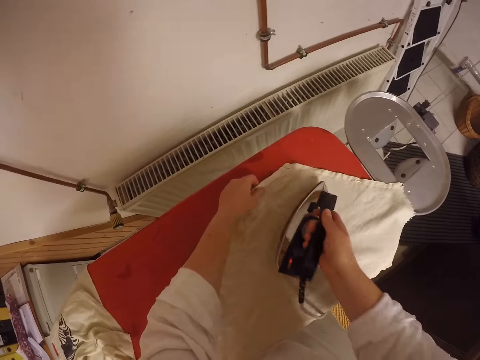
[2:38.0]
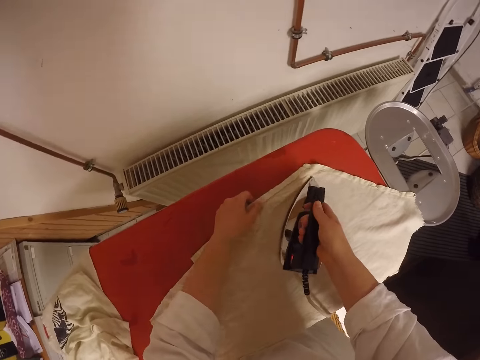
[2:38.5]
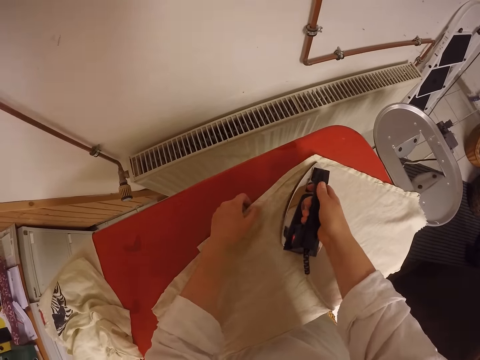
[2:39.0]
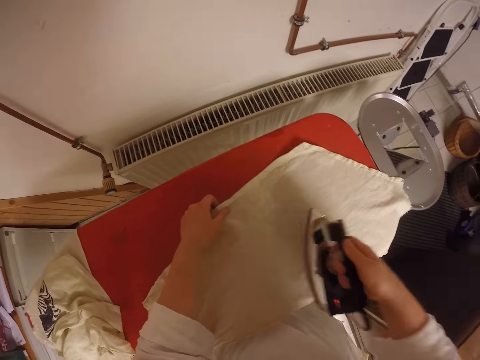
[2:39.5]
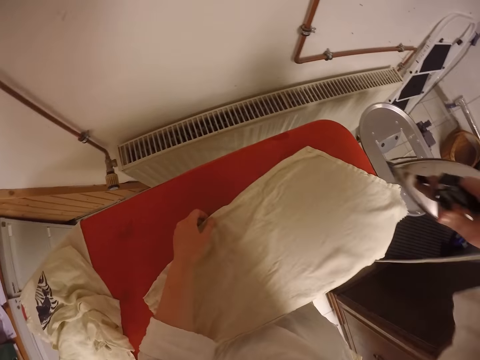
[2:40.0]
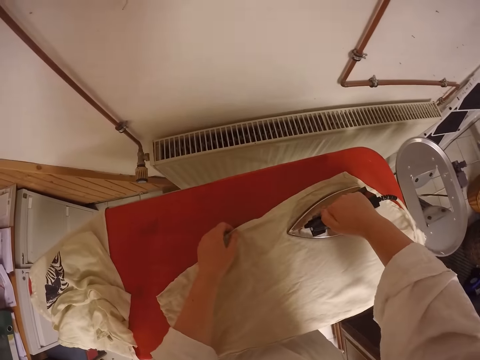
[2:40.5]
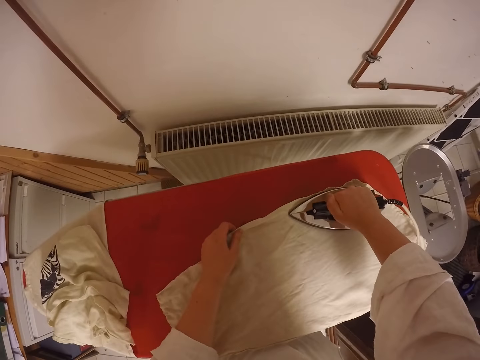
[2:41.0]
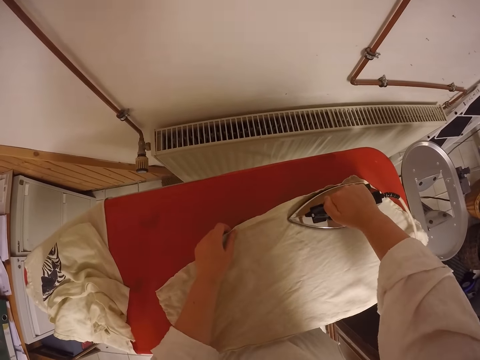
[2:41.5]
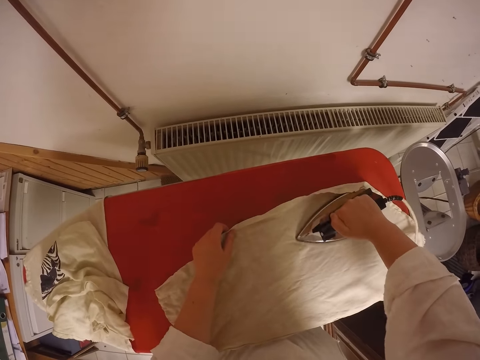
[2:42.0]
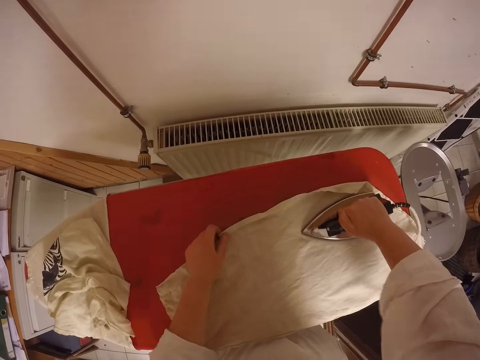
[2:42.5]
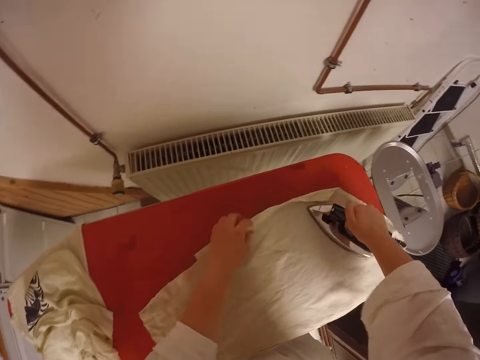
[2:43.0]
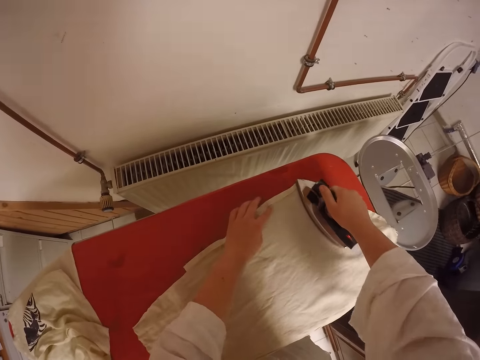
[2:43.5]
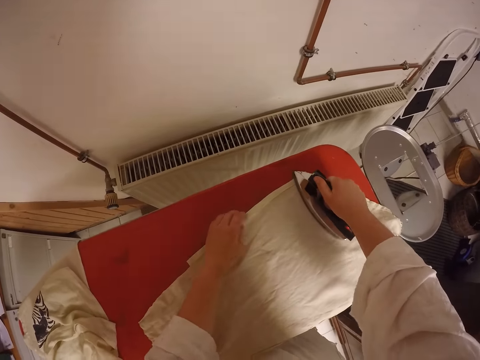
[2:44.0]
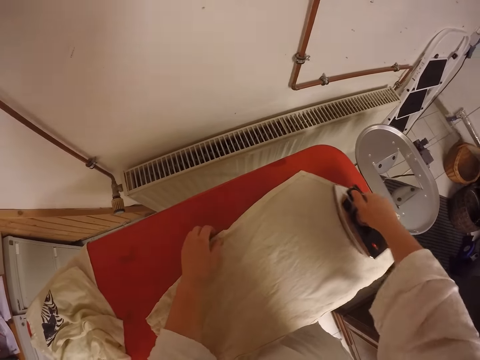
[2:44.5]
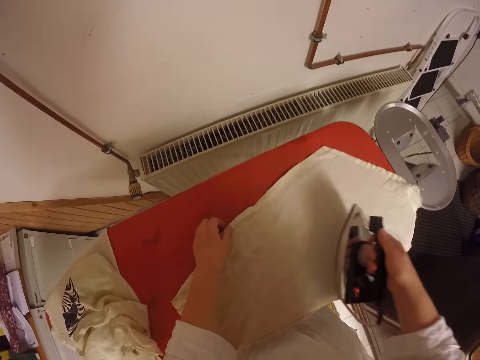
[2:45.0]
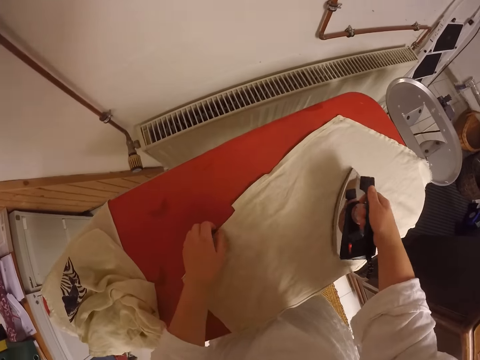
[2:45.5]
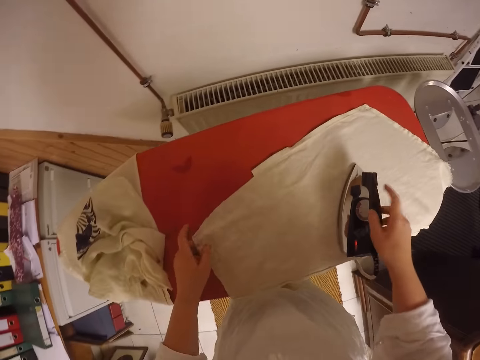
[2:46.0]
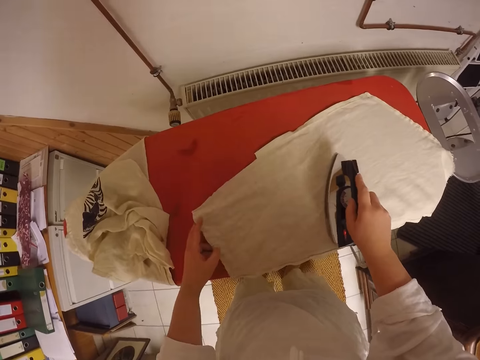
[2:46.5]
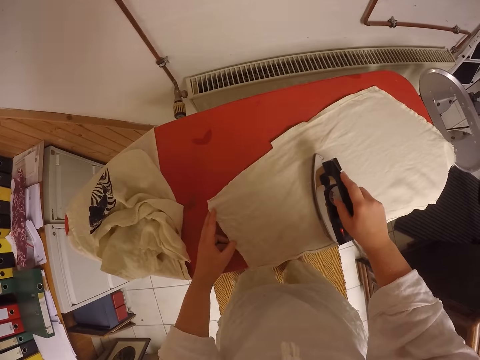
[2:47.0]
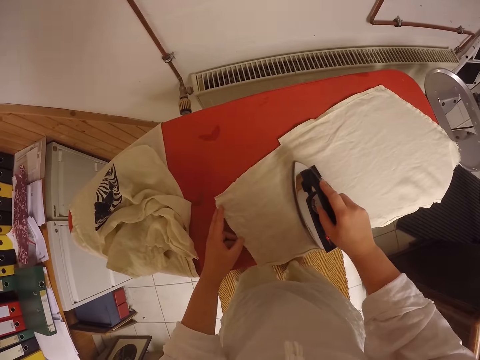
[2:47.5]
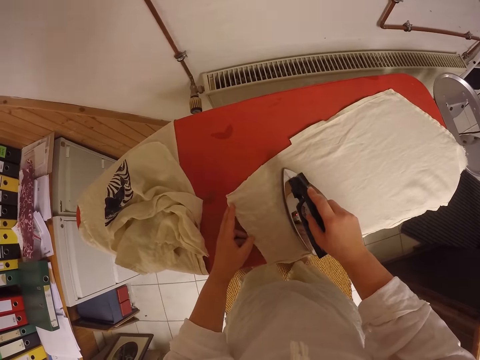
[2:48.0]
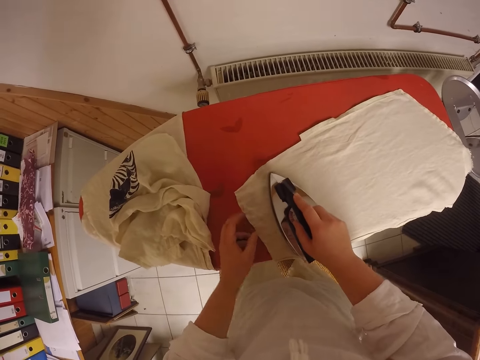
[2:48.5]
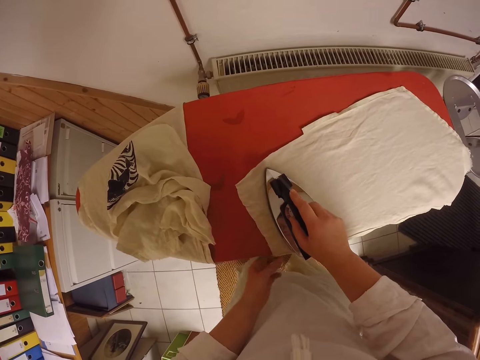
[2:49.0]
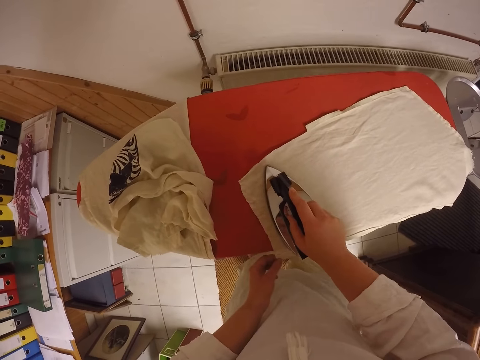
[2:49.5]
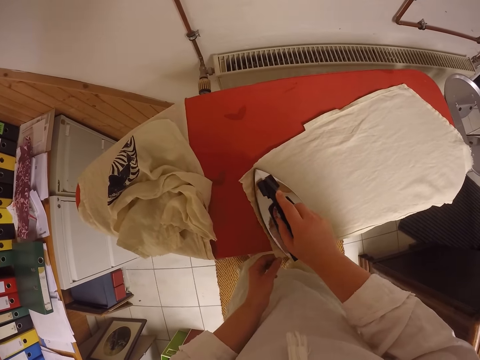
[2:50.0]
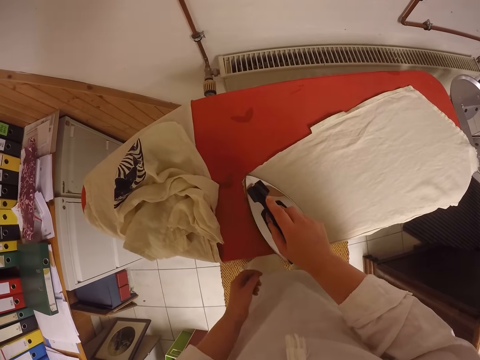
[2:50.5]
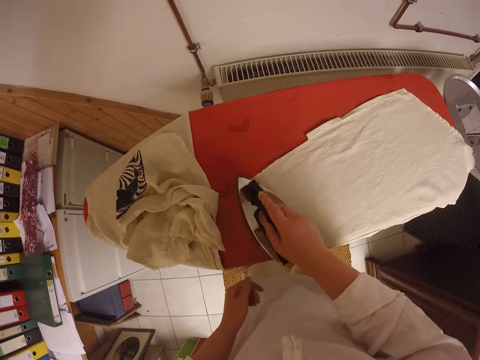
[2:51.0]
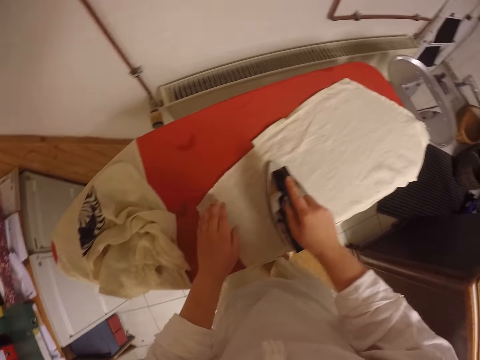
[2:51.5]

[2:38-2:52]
The camera wearer irons the cloth on the ironing board. They lift an iron box. They iron the piece of cloth.

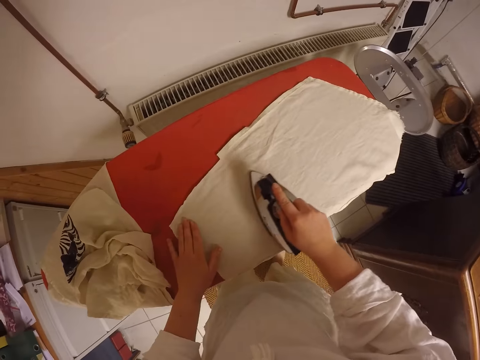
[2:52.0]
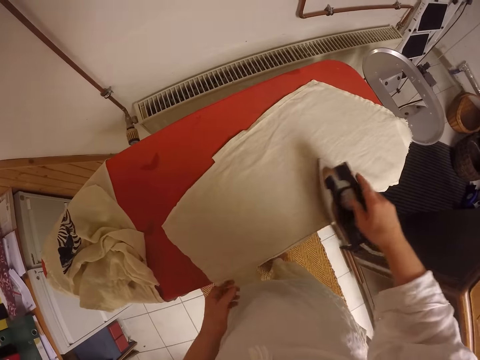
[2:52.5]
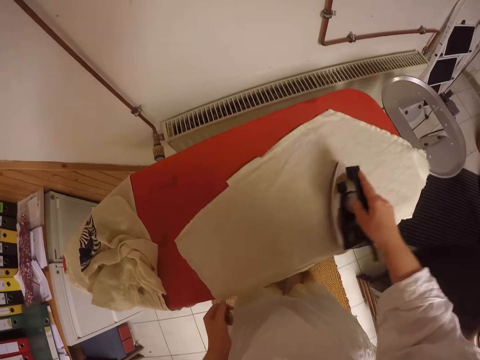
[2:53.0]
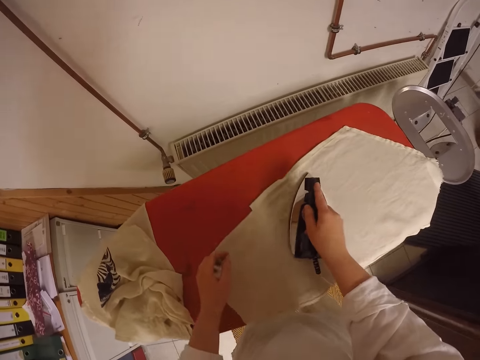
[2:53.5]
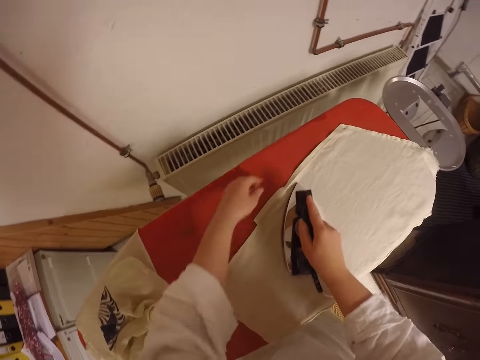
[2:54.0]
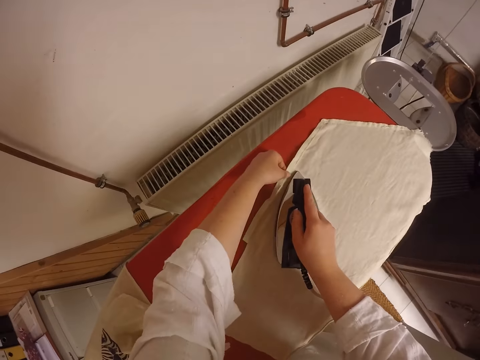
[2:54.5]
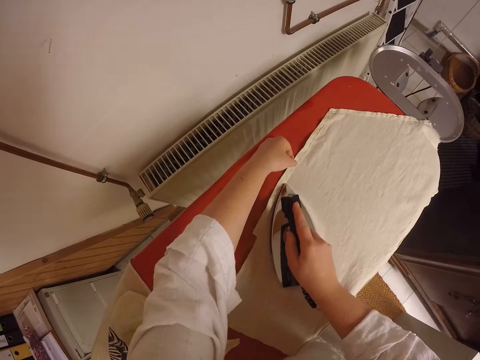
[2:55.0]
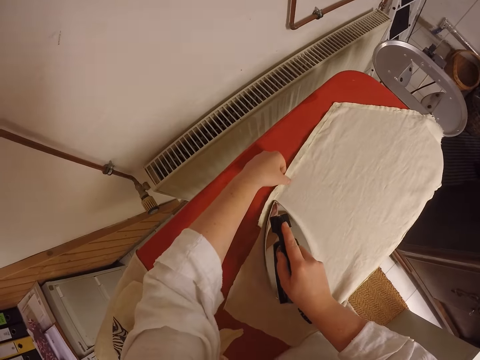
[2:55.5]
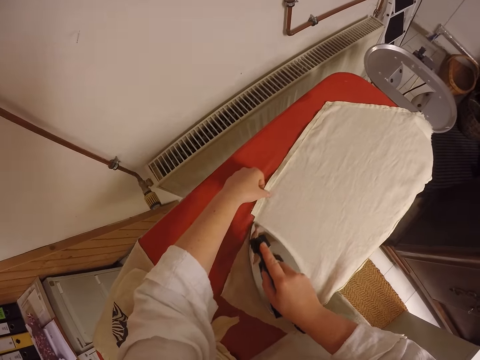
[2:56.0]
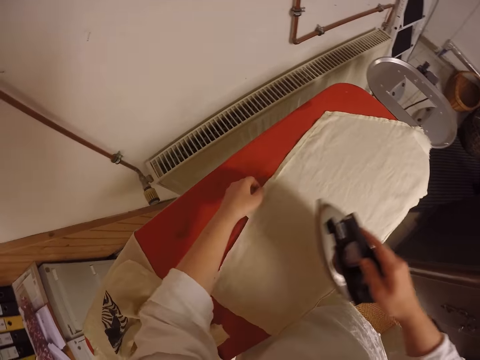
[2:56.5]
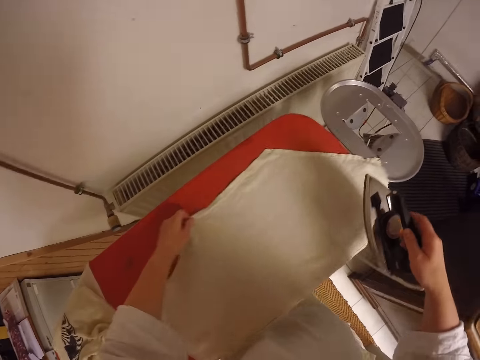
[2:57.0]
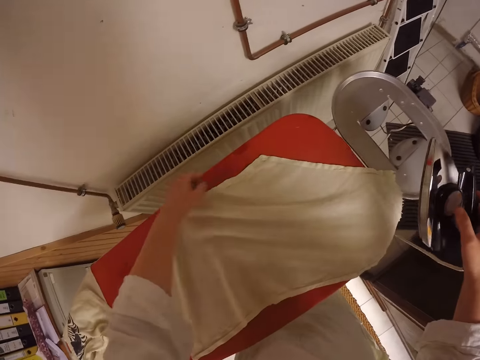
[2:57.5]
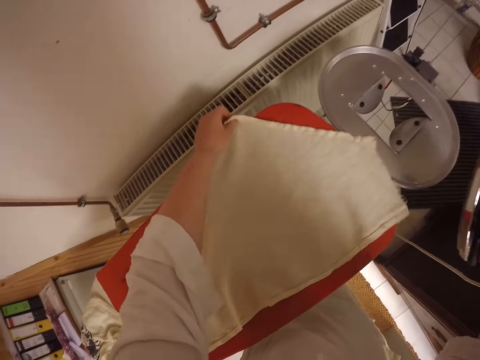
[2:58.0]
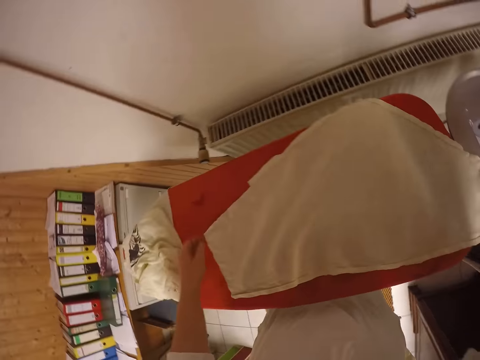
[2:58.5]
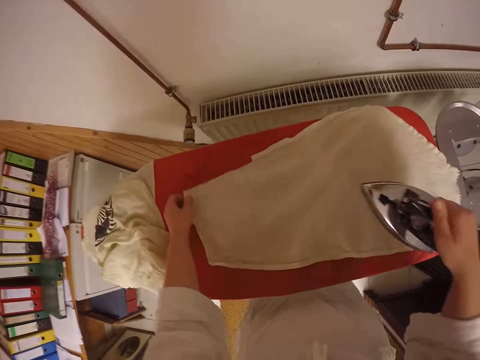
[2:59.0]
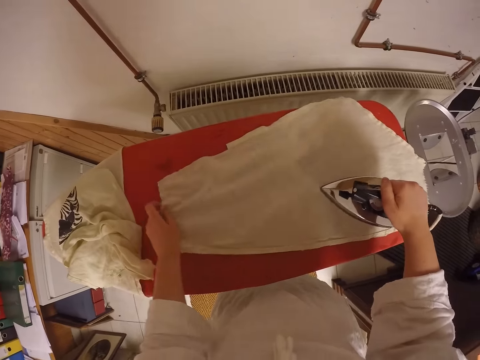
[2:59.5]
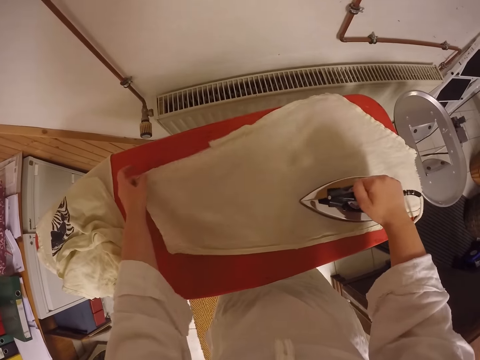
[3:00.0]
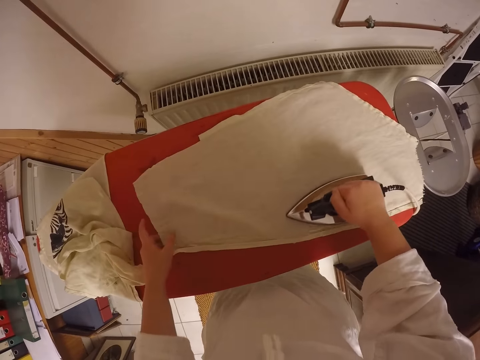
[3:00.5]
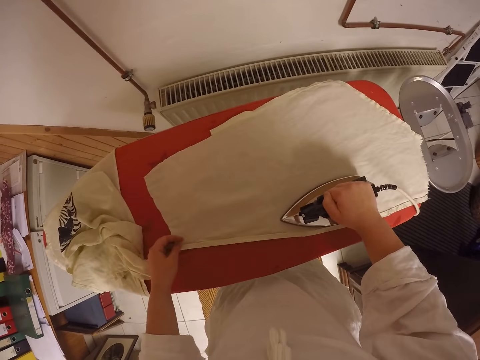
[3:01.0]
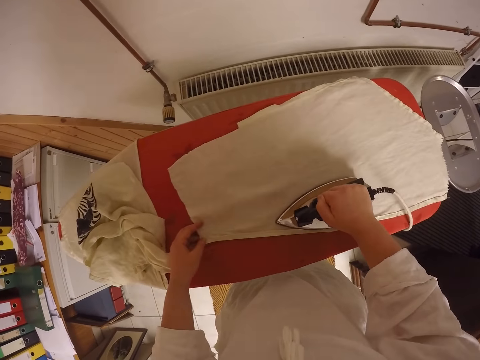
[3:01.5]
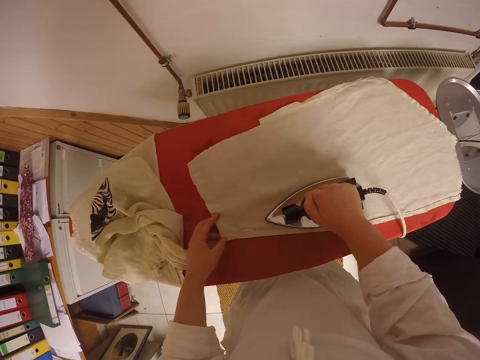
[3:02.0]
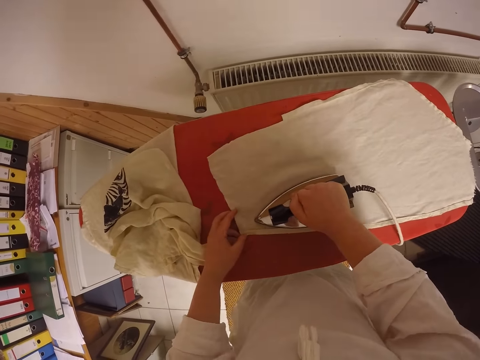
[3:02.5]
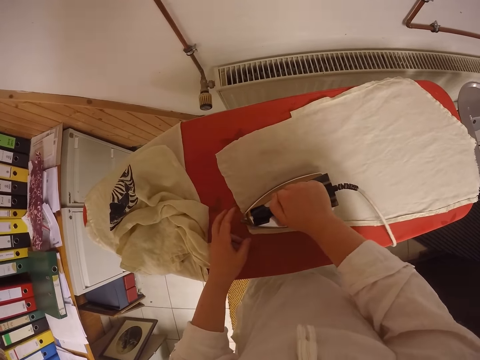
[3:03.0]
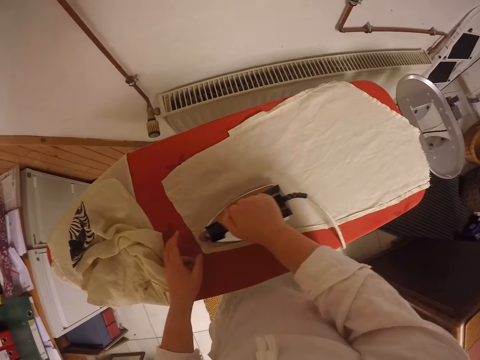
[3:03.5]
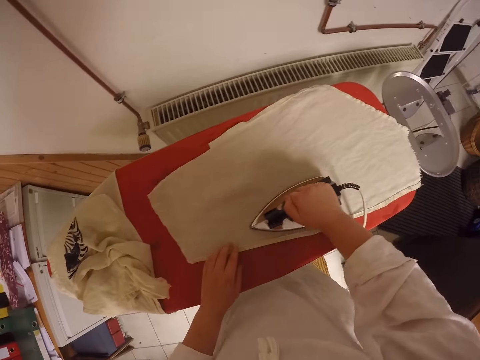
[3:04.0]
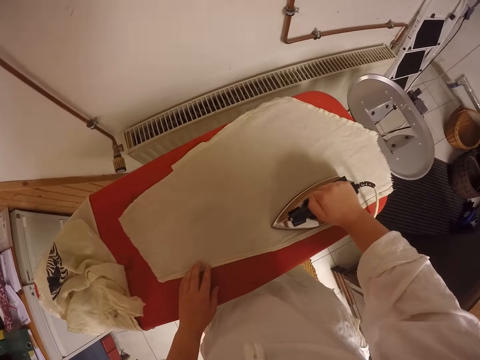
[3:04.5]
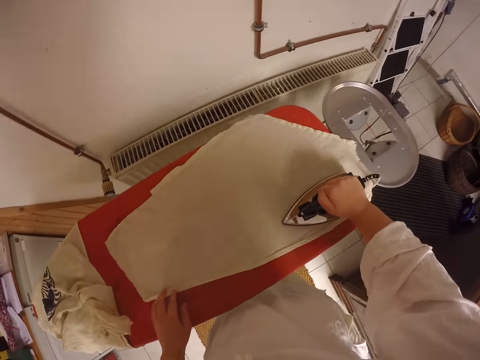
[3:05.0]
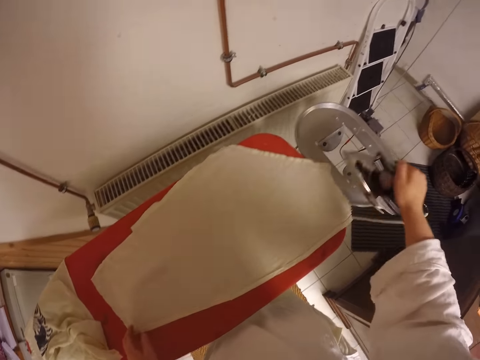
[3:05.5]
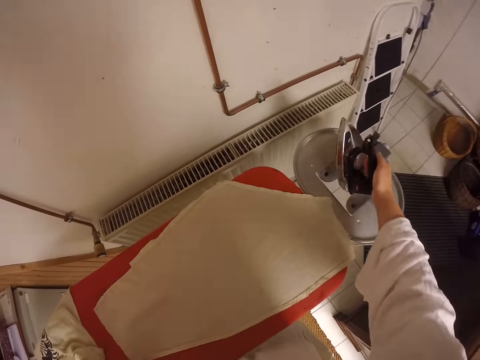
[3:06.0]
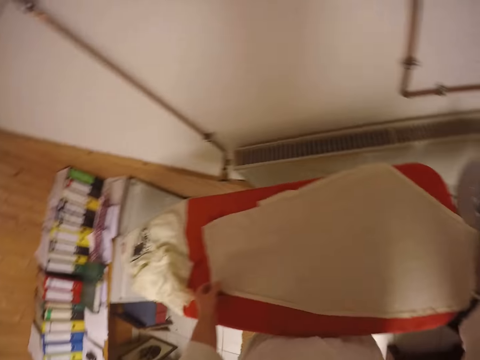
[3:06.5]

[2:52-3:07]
The camera wearer lifts the iron box. They put the iron box on the ironing board.
